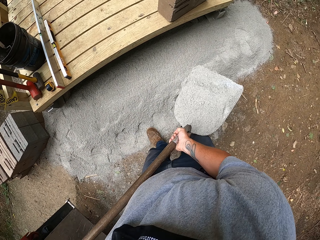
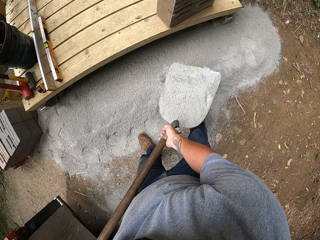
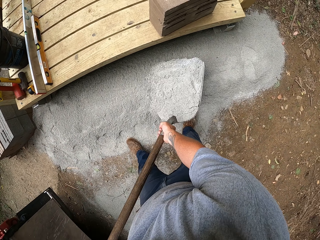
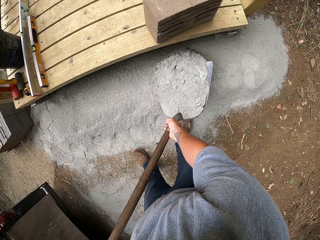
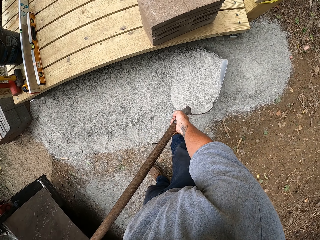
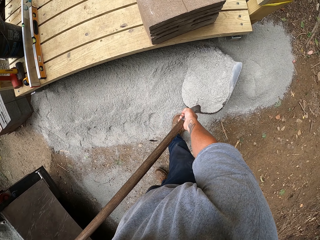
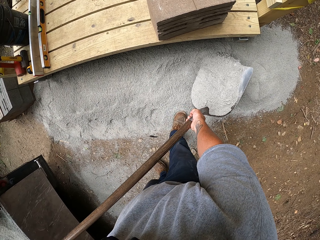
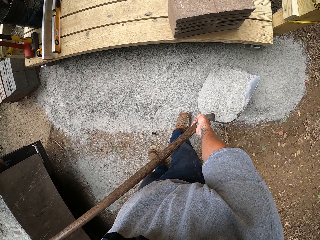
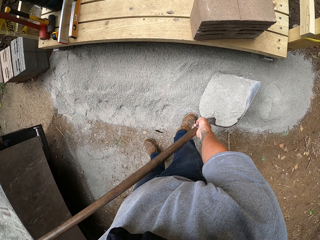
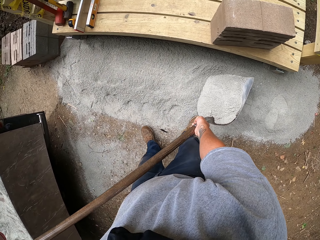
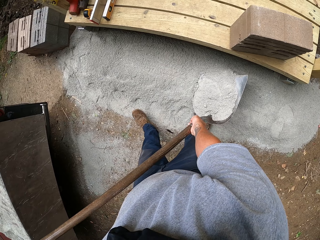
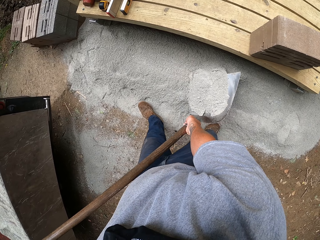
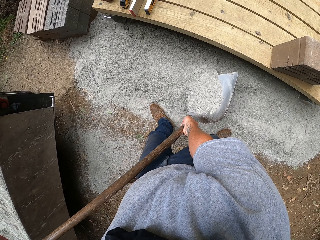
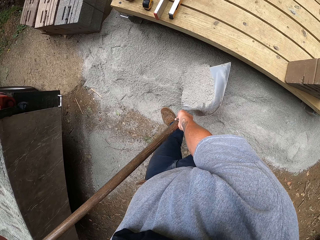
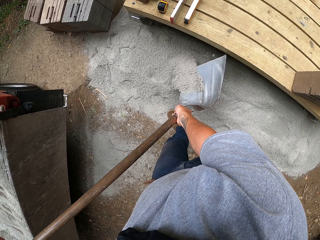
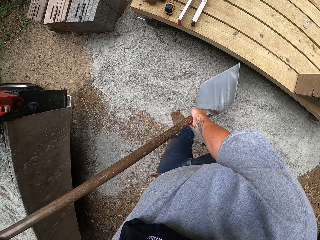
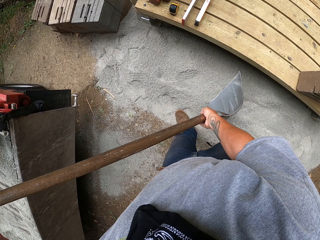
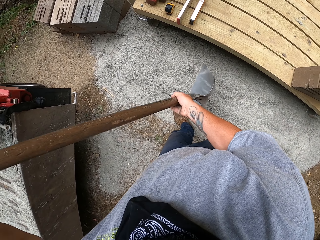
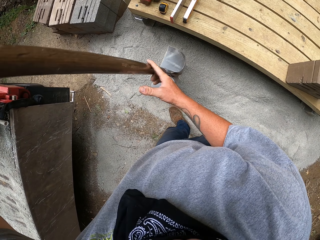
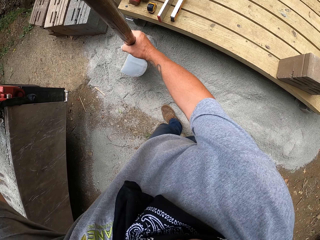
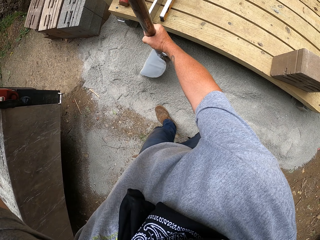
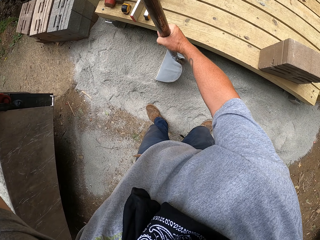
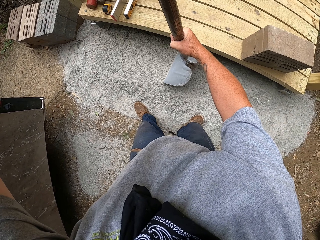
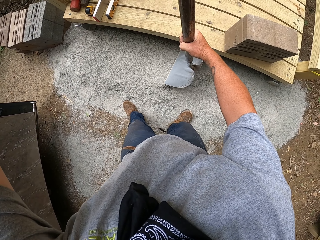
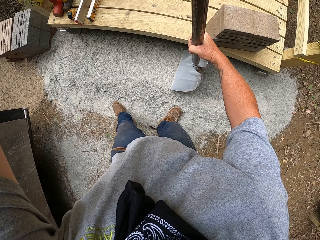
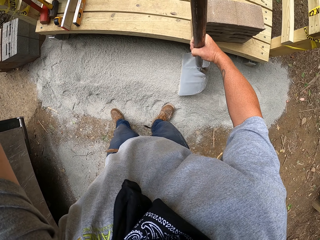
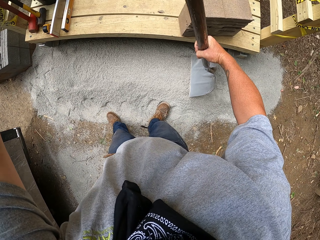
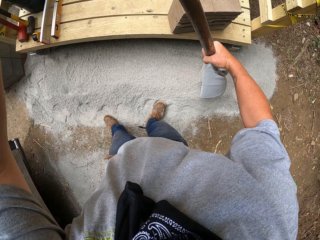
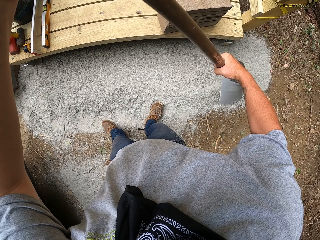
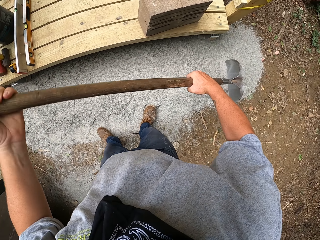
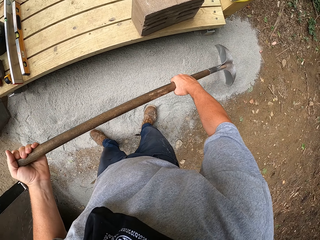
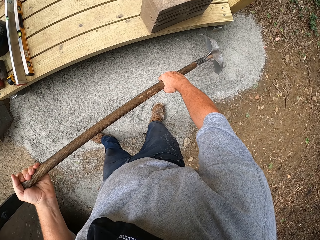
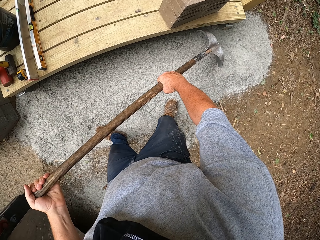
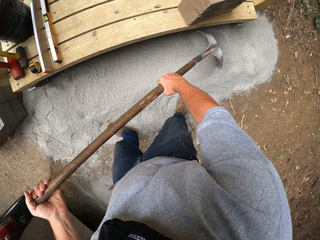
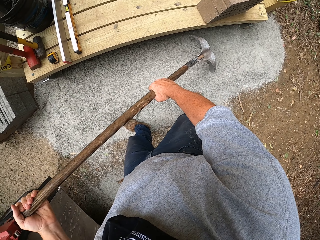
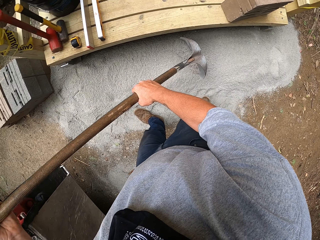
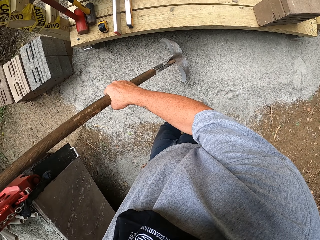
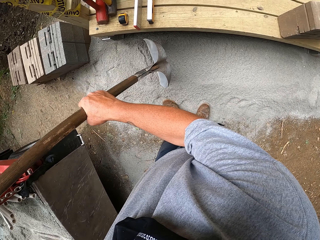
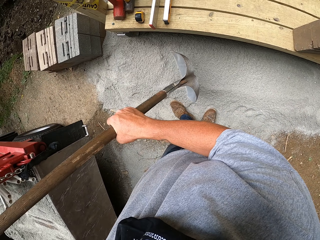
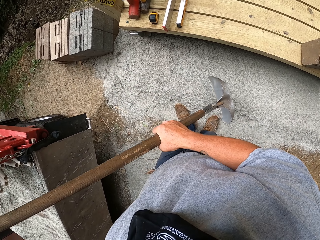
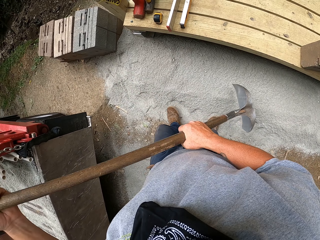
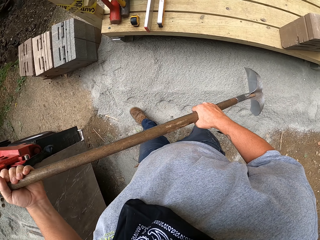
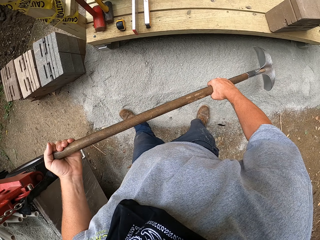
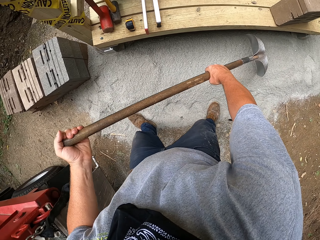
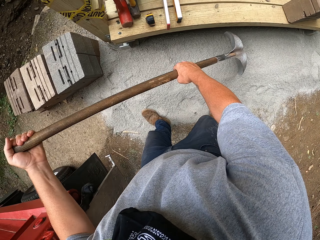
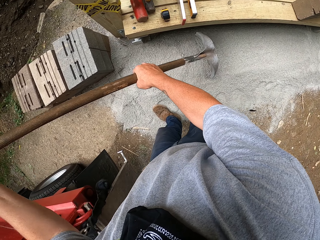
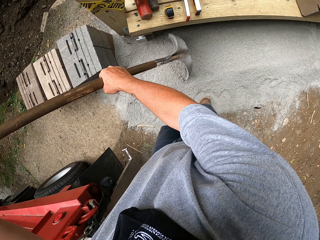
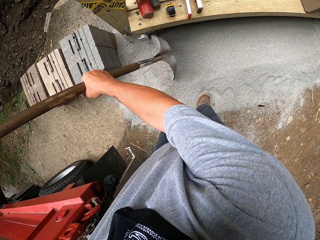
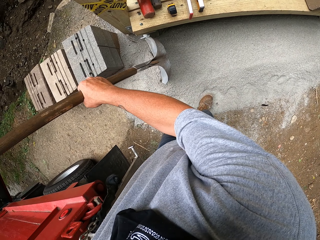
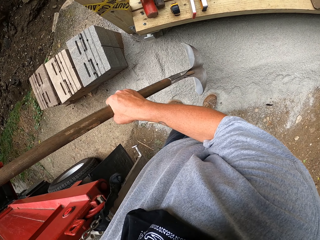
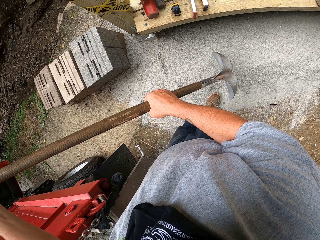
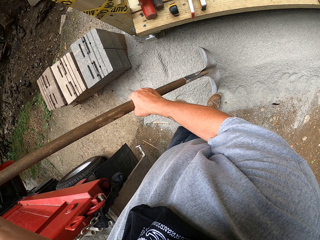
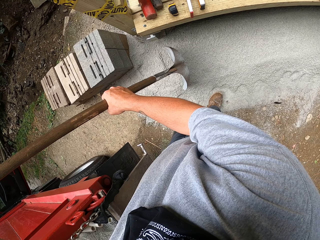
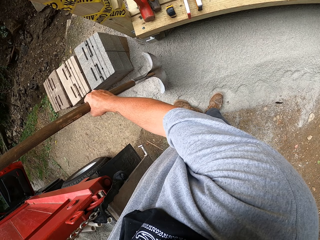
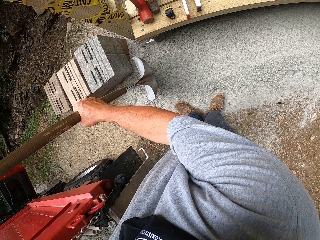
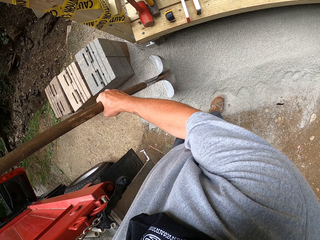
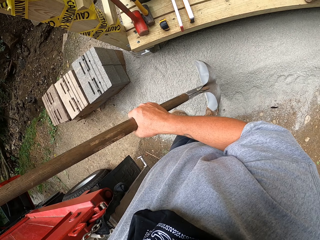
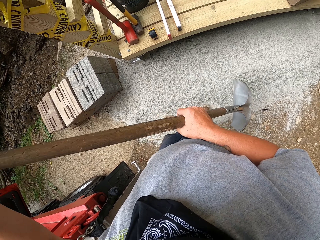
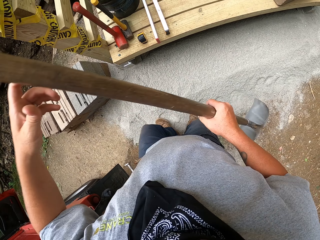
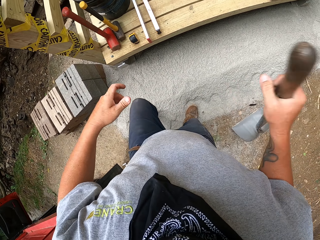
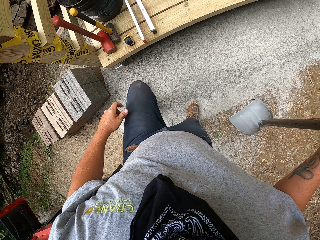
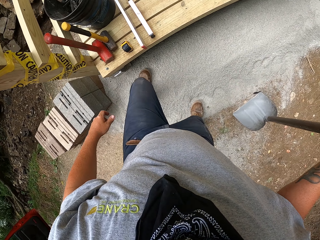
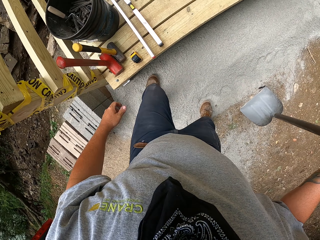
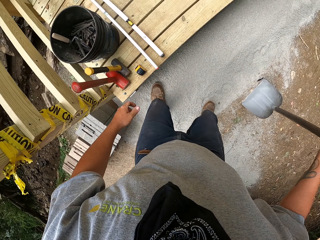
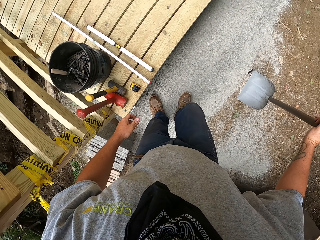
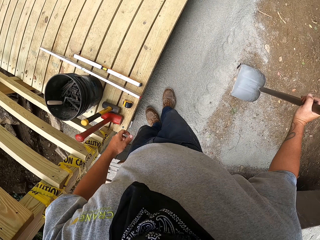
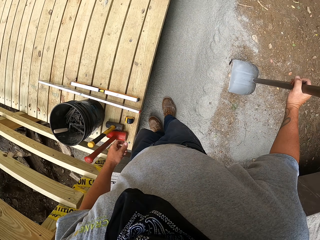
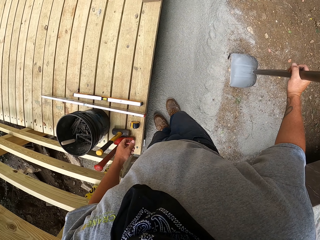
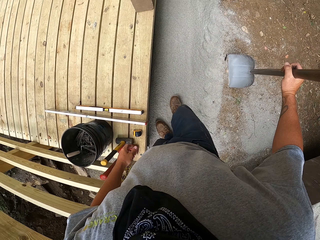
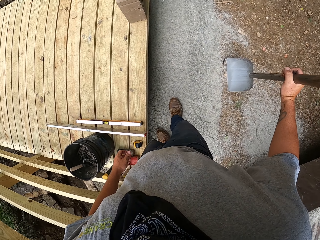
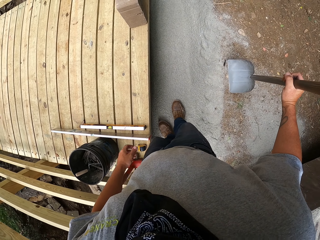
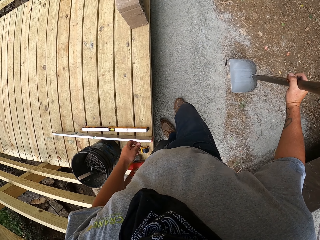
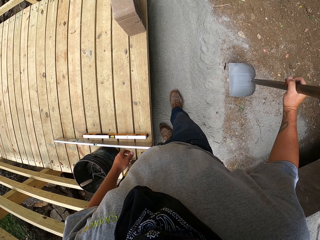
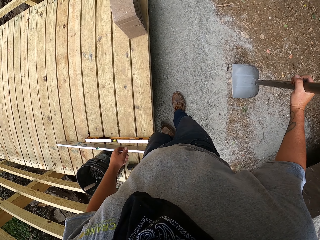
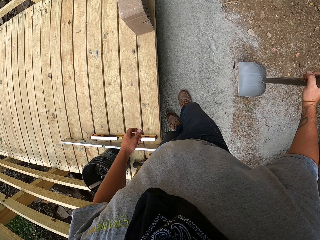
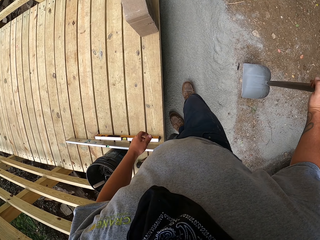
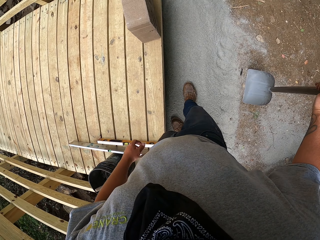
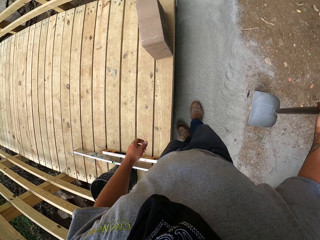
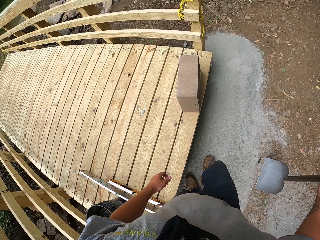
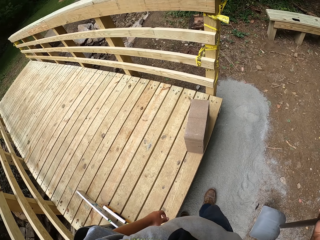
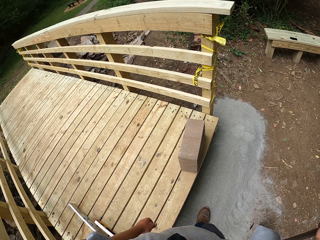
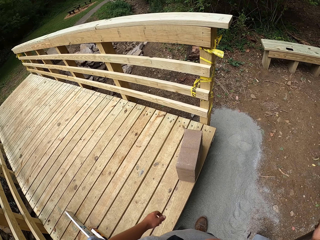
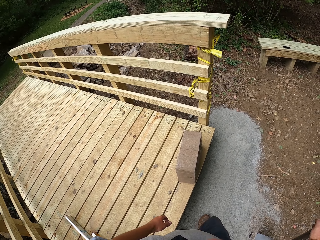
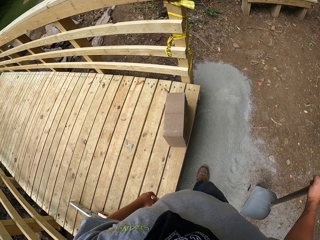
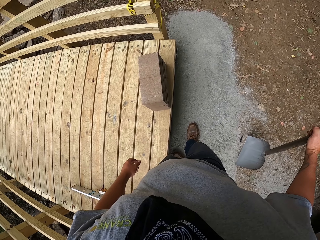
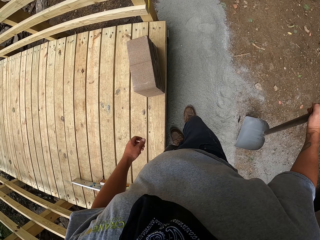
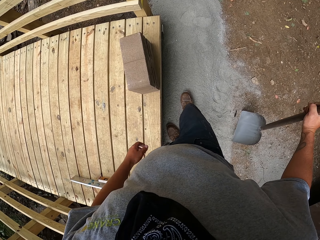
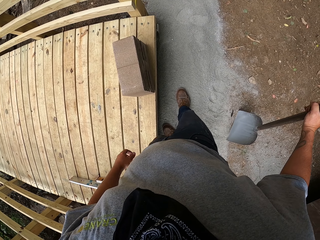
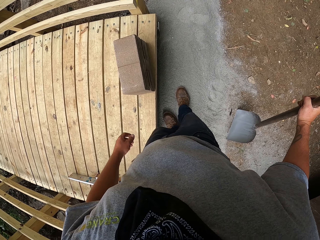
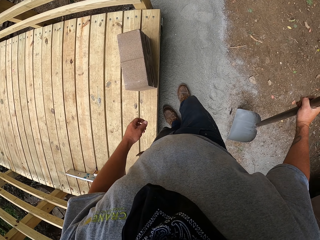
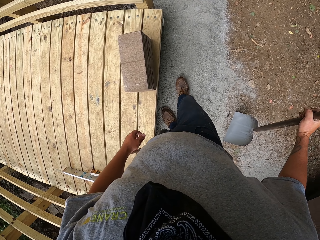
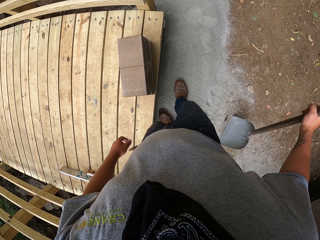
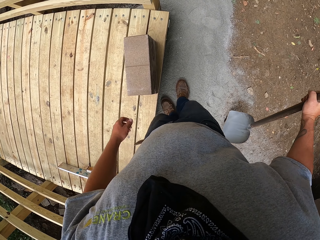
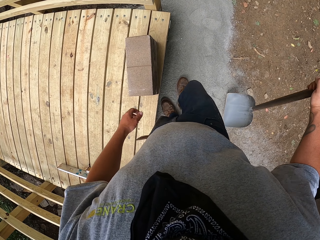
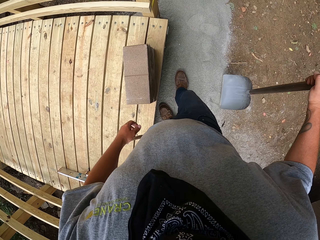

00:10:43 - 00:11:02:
The camera wearer pours sand on the ground. They spread out the sand with the spade. They step on the sand to flatten it.

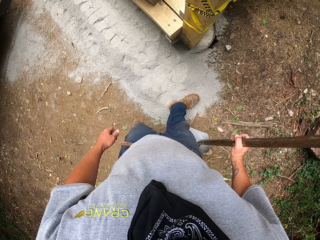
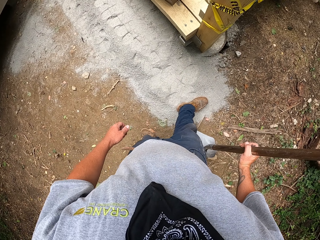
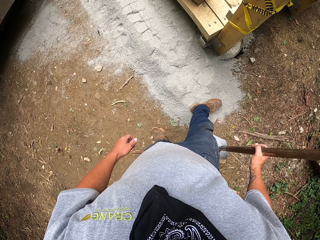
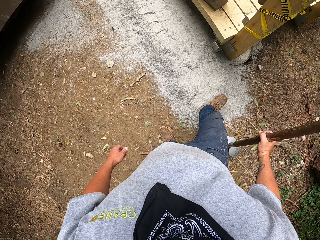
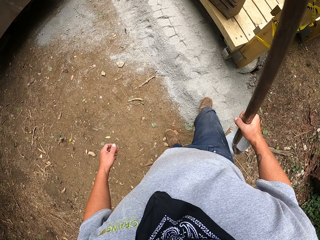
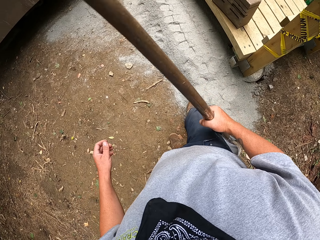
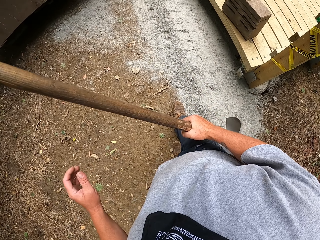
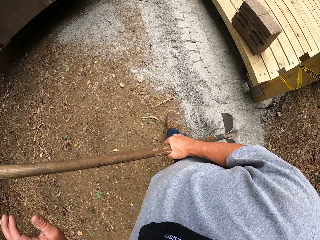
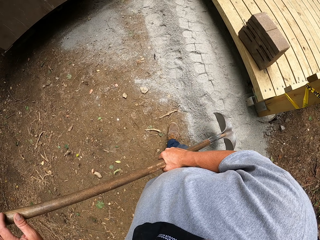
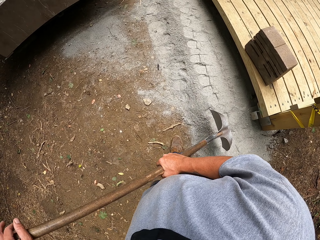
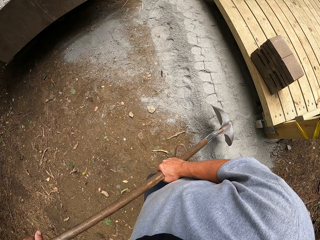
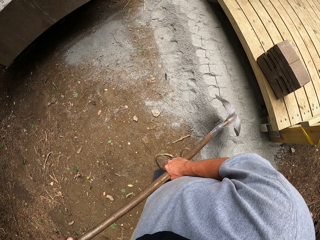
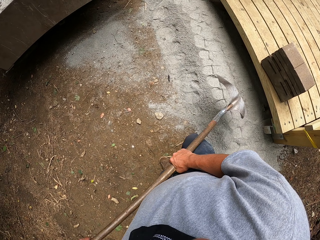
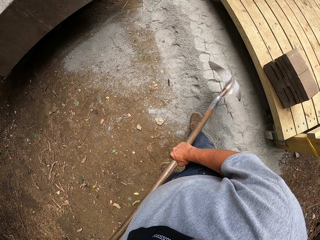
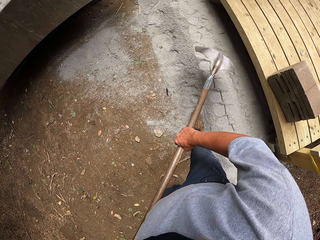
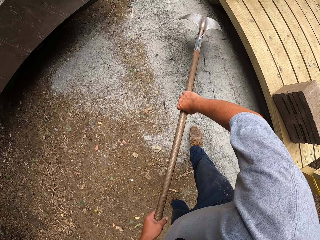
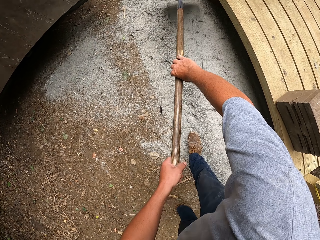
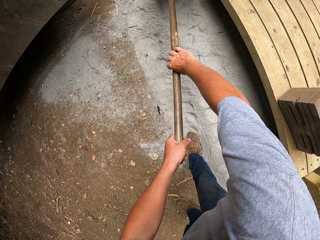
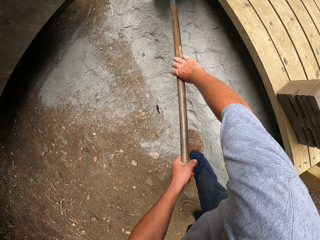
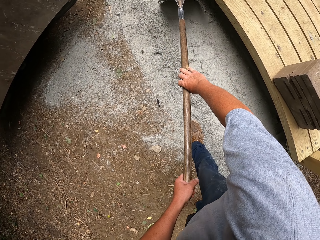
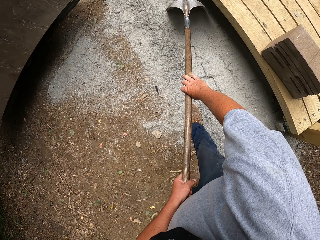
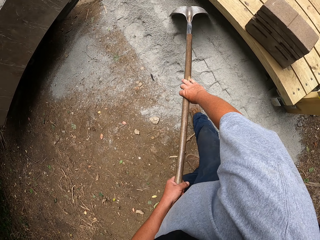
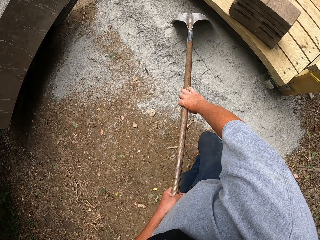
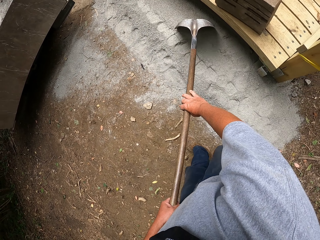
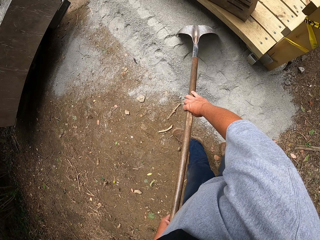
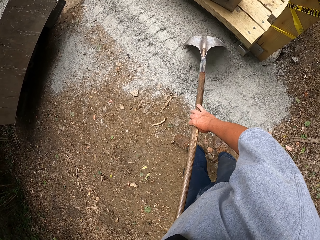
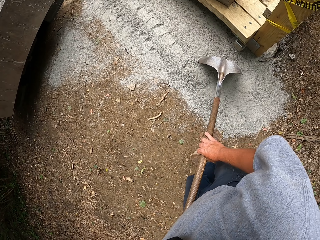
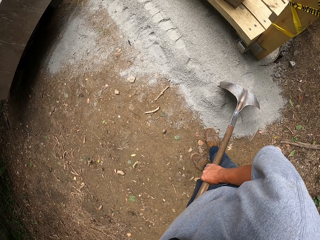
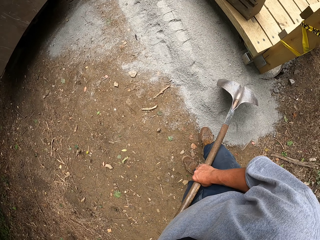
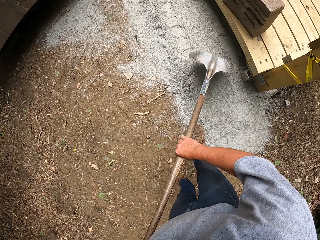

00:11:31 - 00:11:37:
The camera wearer walks around. They spread out sand with the spade.
